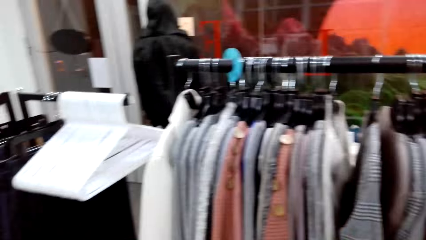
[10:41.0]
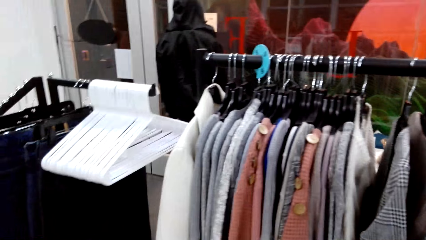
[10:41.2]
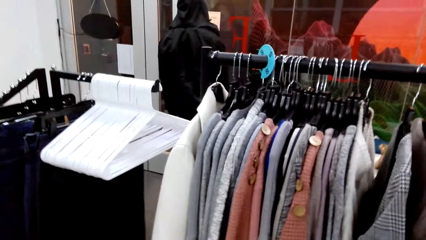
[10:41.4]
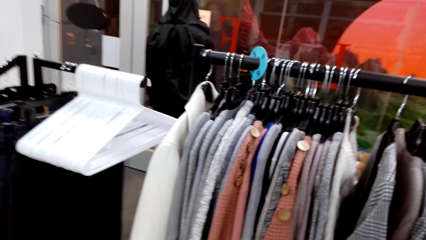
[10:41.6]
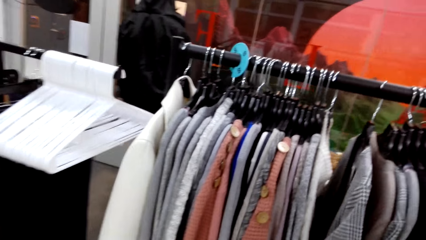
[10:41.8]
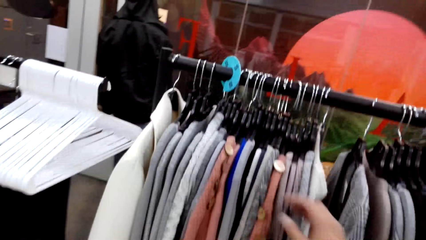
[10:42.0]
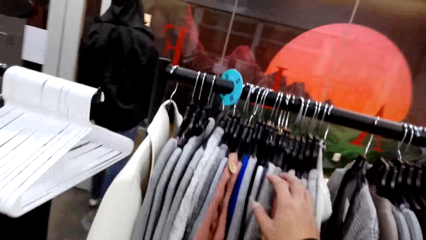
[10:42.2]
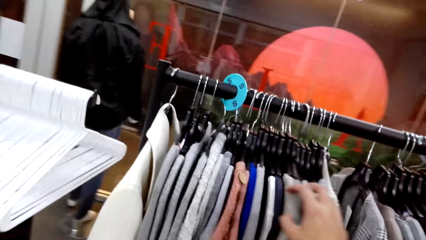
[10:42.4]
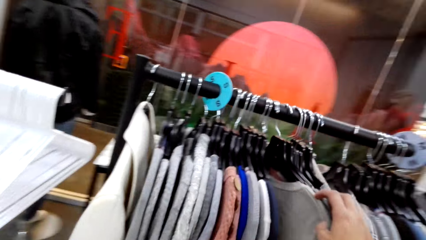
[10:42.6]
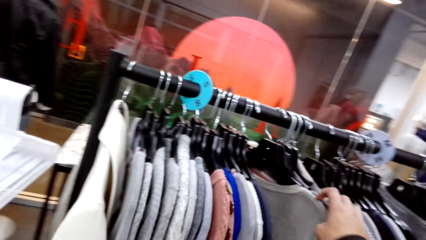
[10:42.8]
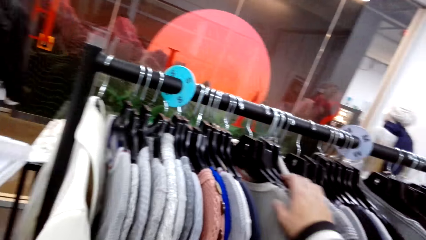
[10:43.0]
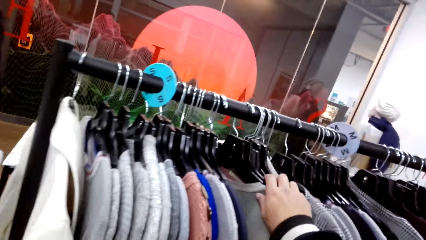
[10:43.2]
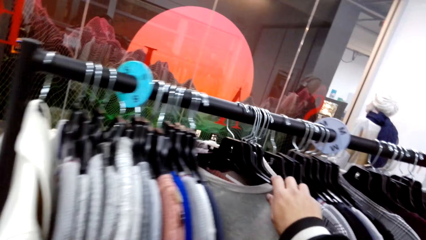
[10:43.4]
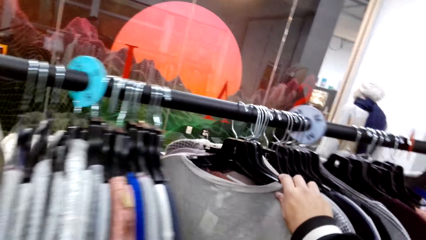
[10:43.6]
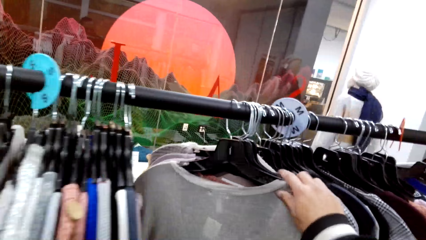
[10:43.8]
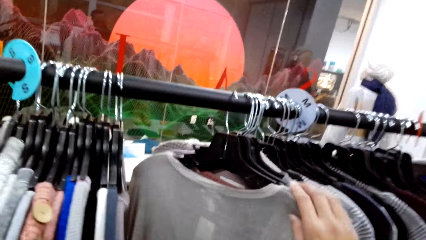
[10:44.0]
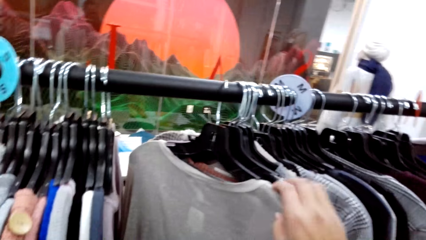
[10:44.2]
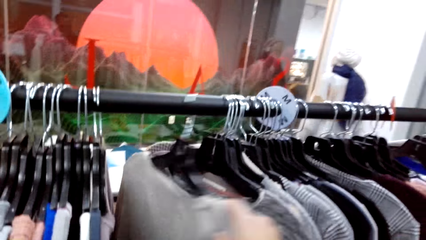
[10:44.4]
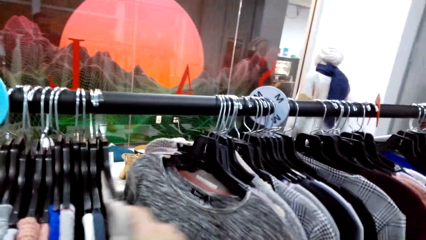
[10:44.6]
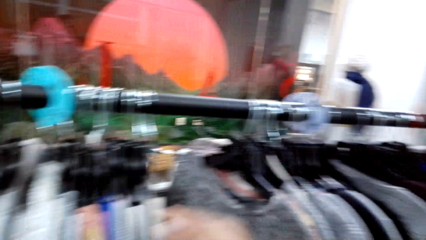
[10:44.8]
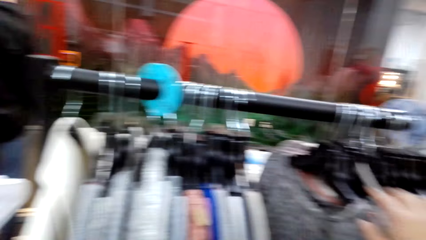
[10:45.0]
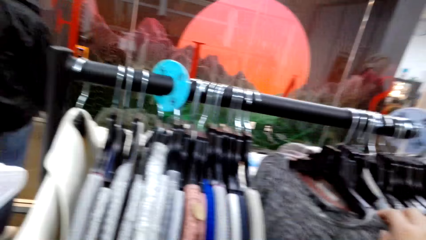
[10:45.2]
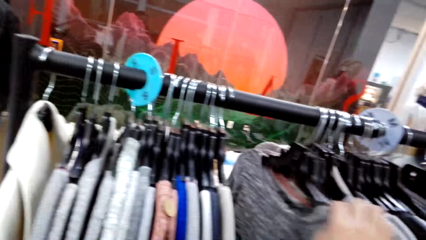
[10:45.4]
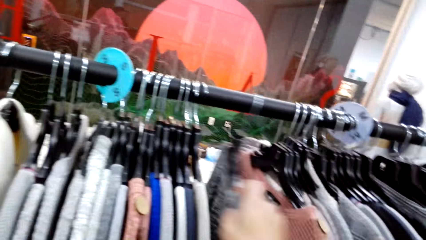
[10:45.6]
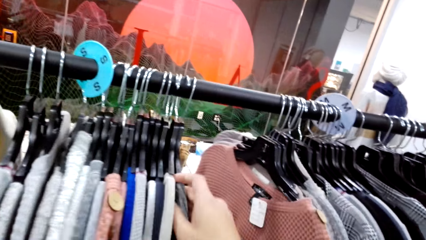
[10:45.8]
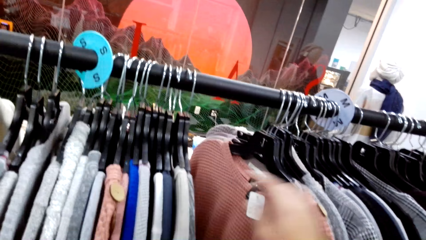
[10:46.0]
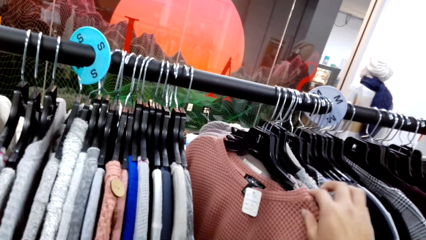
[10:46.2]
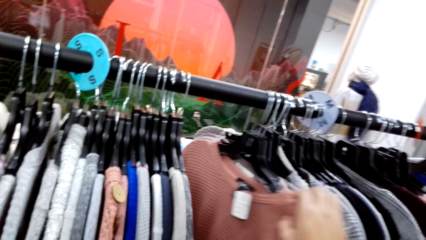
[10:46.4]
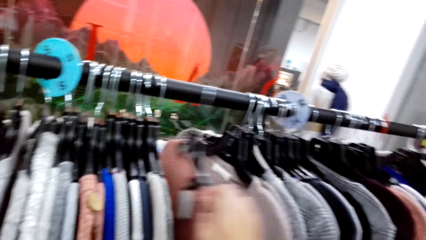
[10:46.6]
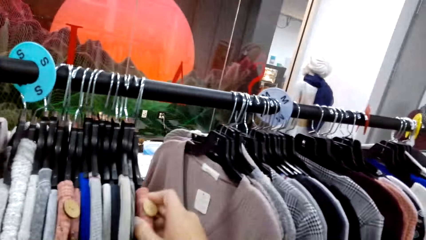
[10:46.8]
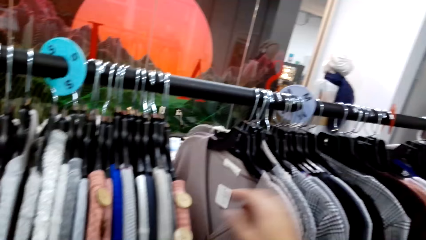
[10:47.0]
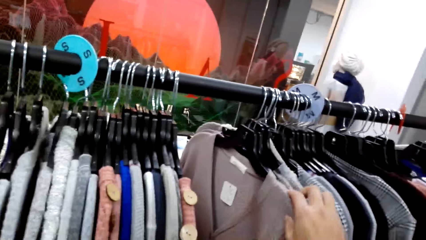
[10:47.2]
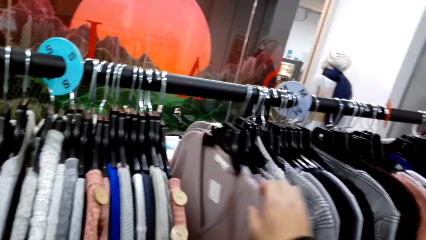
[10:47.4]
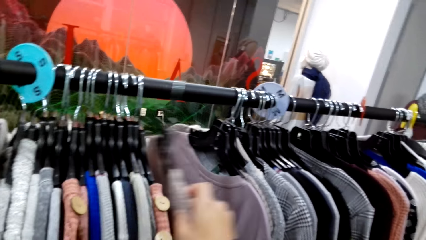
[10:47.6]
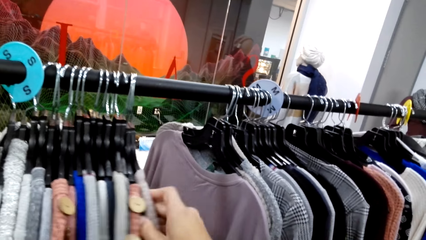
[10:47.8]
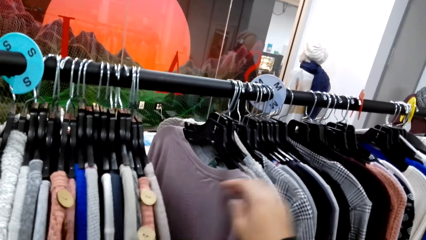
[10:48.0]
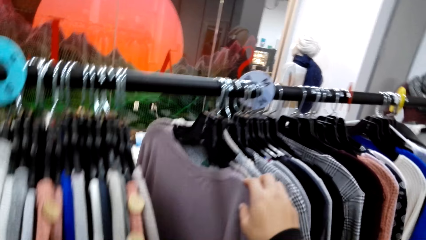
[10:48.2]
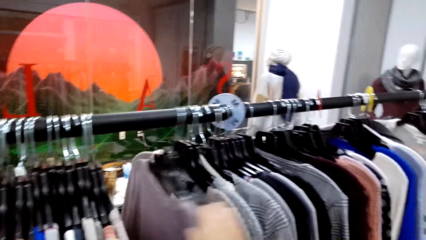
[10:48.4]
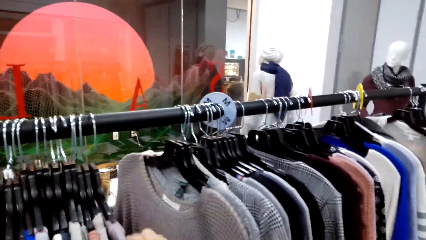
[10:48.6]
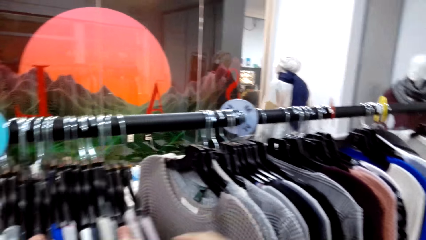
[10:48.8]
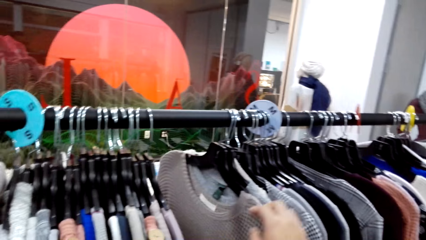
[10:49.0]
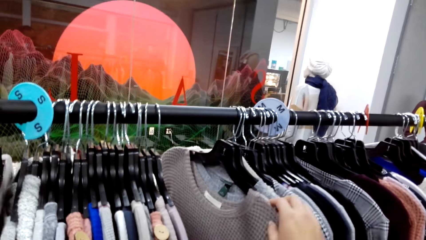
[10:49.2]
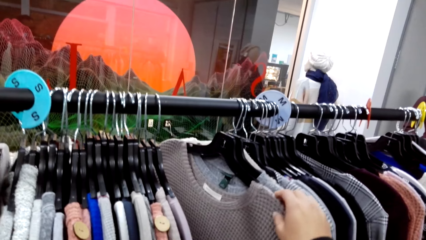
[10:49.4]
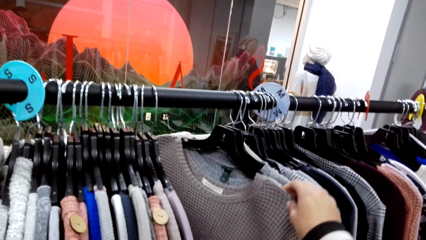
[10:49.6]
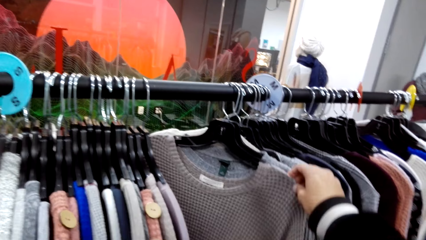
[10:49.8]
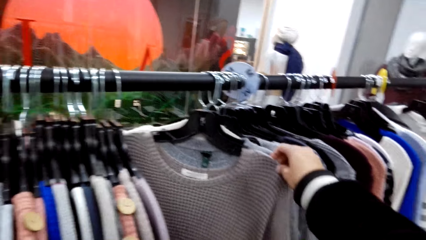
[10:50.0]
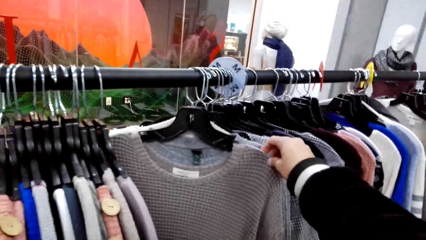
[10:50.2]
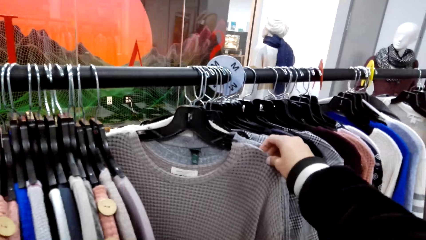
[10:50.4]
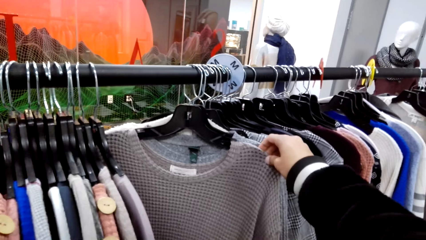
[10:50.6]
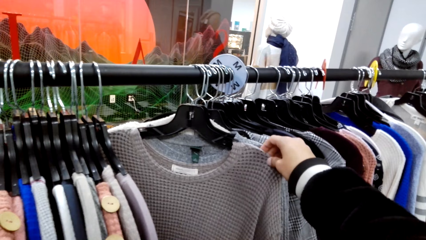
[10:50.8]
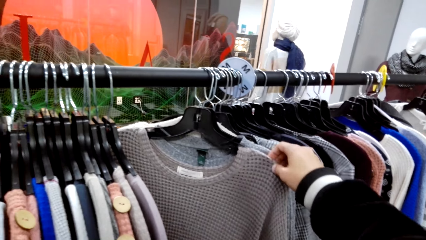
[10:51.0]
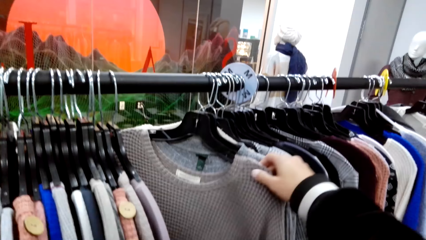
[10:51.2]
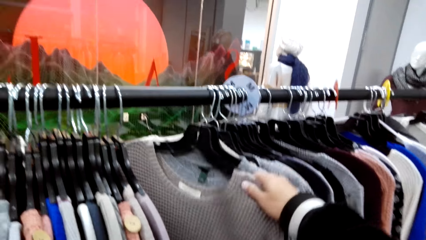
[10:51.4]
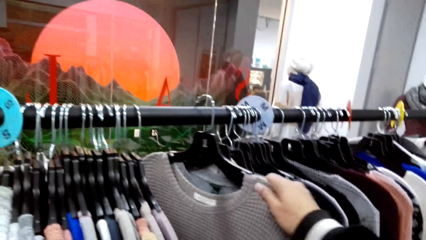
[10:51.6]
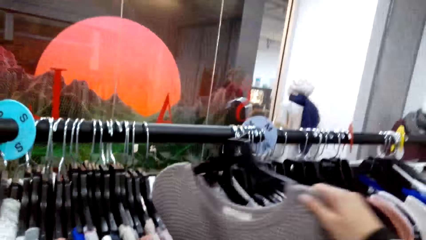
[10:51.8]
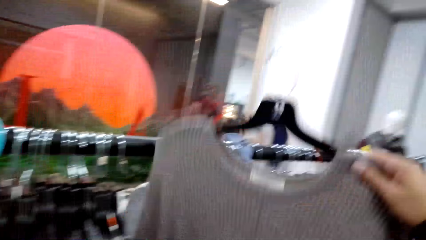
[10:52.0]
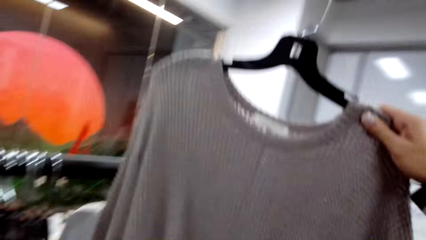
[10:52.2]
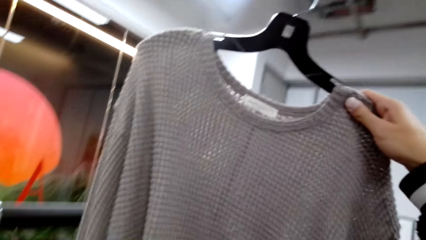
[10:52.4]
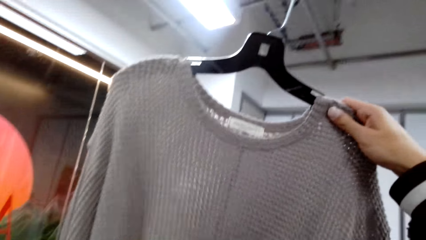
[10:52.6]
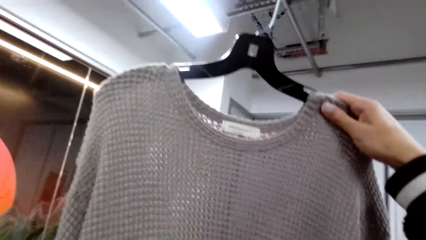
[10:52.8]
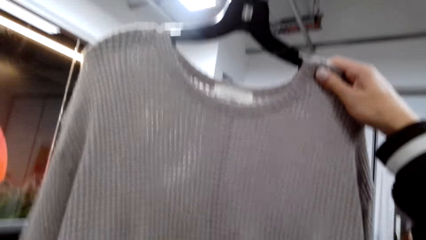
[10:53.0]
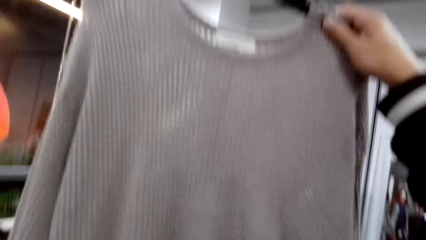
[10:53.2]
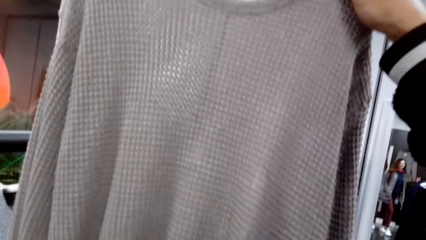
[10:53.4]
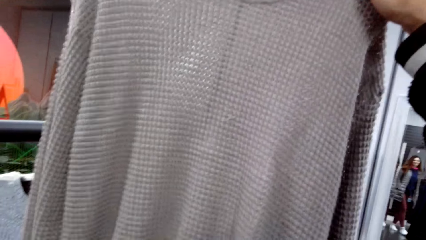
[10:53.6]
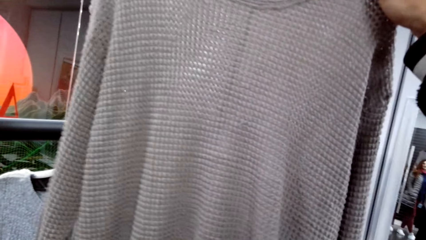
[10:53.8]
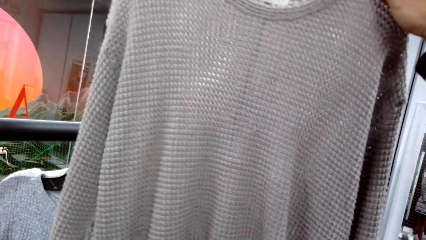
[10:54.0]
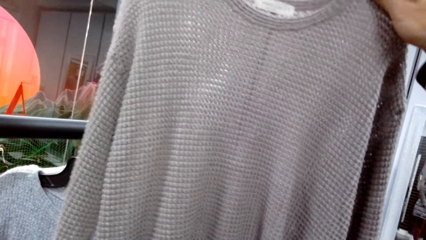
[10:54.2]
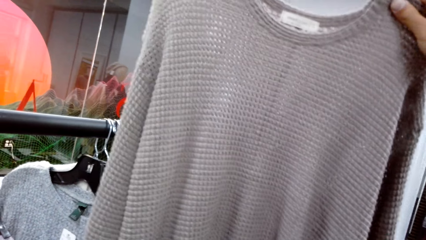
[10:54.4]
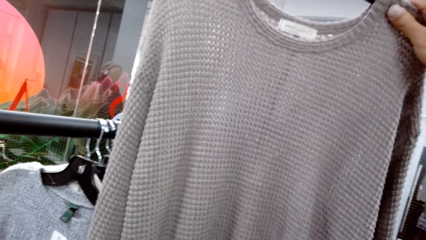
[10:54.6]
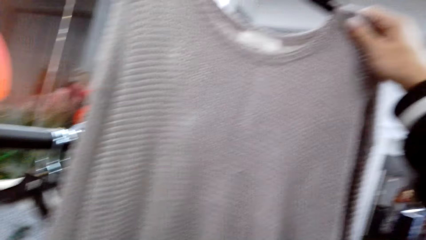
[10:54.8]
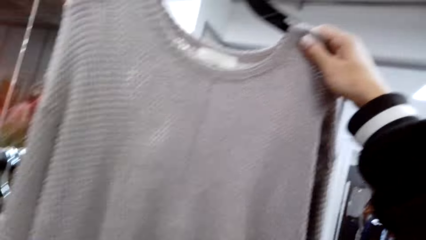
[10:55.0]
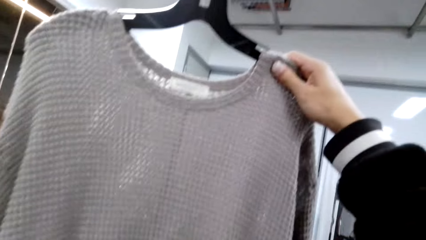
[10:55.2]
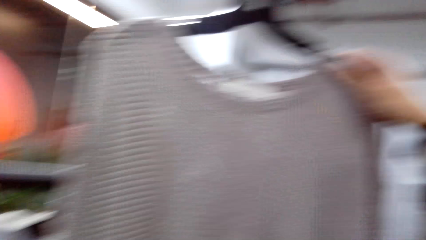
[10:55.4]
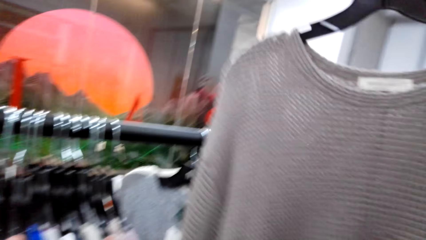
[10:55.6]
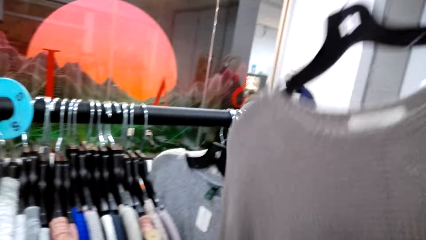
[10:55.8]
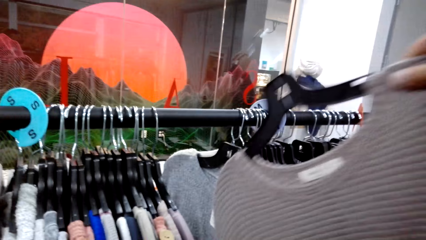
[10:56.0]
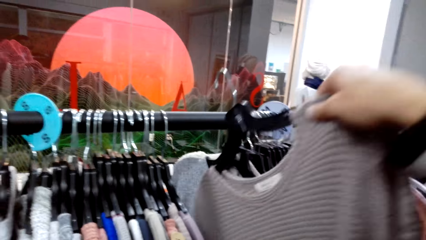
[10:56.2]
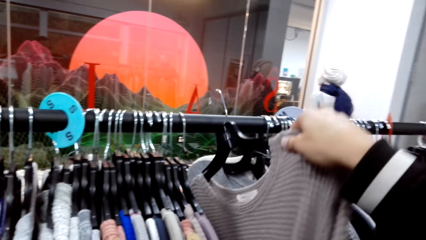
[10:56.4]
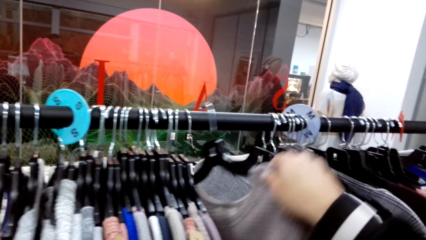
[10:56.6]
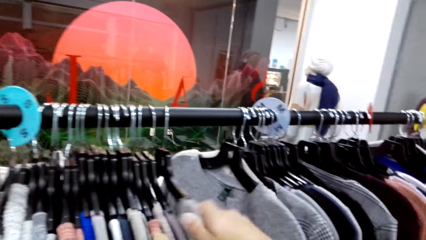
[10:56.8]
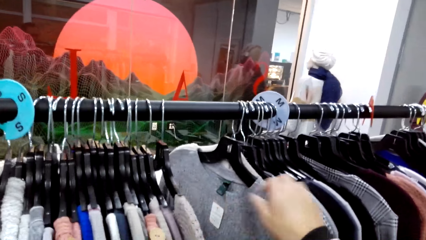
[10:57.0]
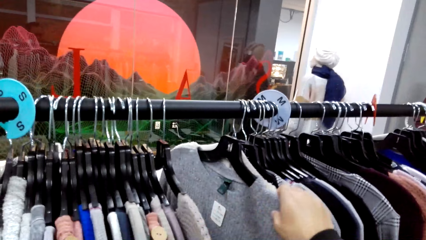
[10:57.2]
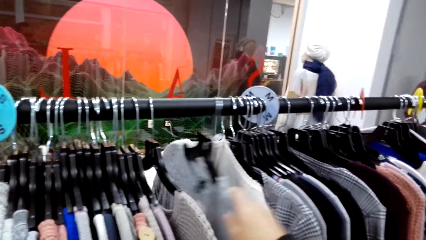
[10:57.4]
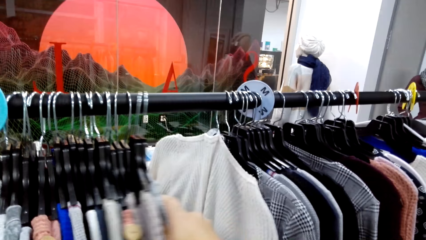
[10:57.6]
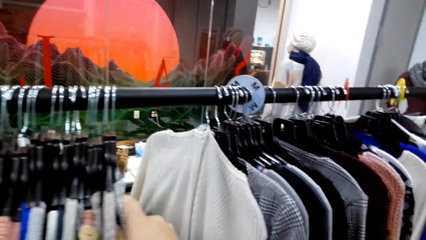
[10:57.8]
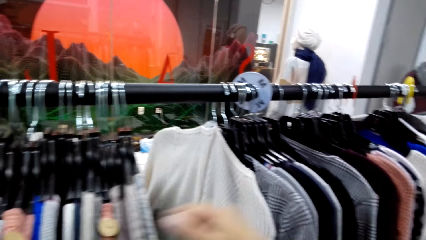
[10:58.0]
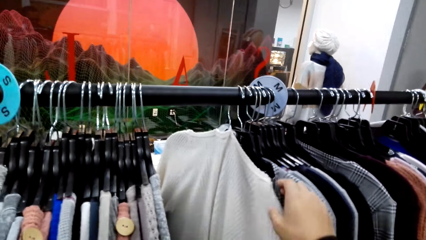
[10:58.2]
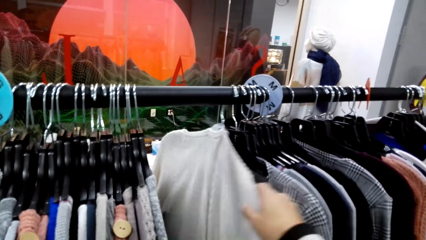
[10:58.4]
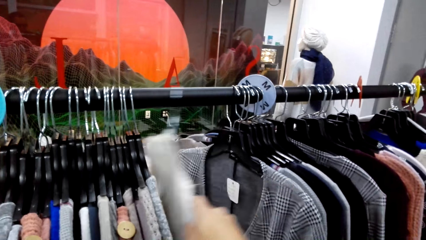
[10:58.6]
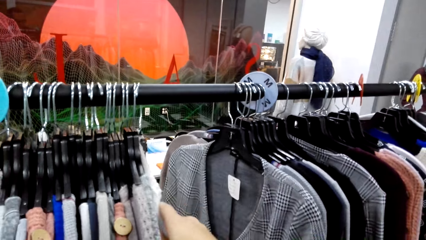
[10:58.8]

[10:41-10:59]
The camera wearer touches the cloth. They move hangers. They move hangers again. They pick up the cloth, look at the cloth, and hang the cloth.
